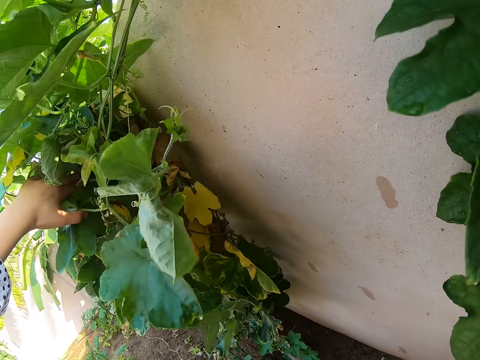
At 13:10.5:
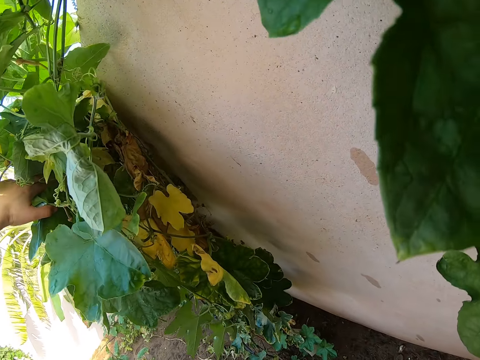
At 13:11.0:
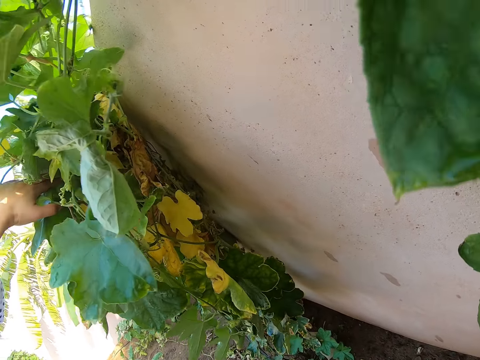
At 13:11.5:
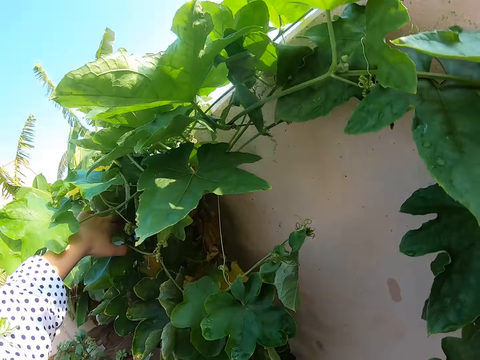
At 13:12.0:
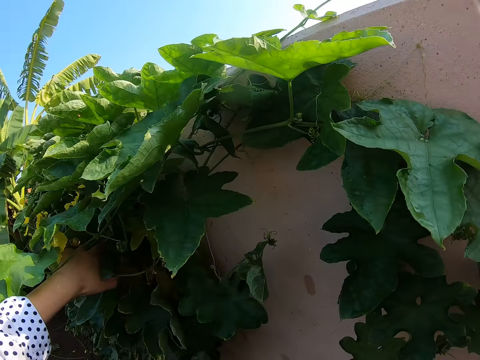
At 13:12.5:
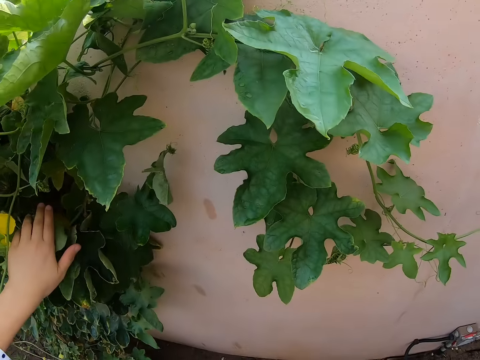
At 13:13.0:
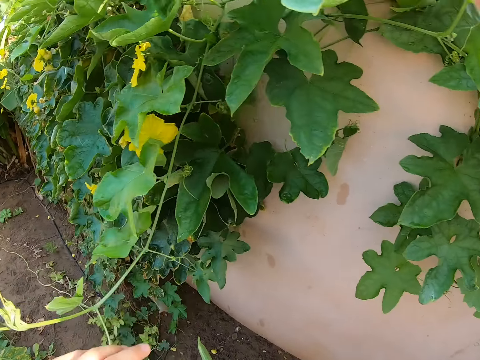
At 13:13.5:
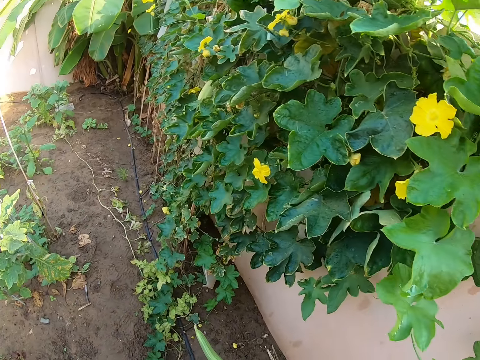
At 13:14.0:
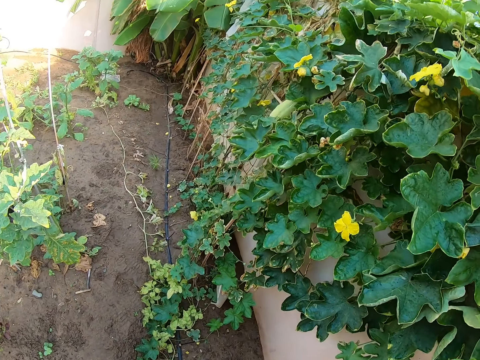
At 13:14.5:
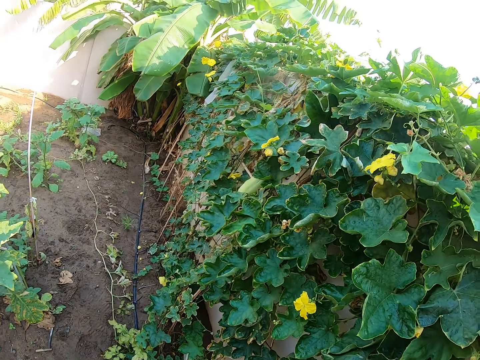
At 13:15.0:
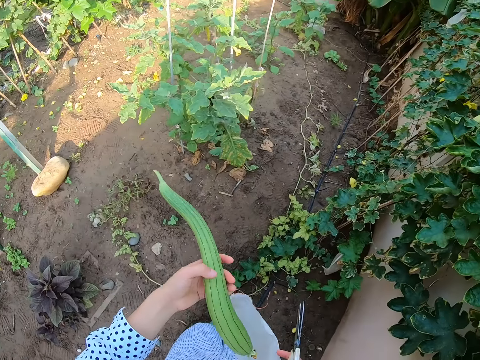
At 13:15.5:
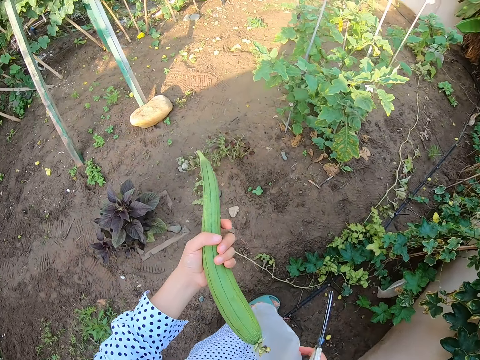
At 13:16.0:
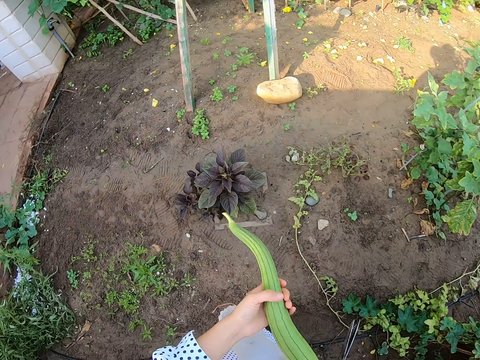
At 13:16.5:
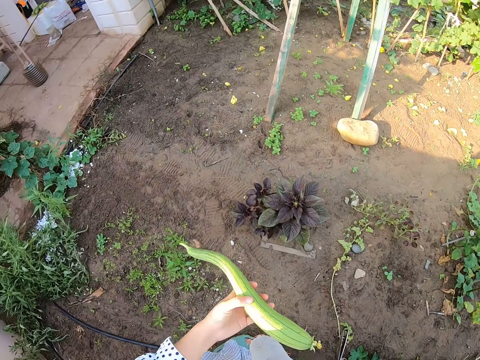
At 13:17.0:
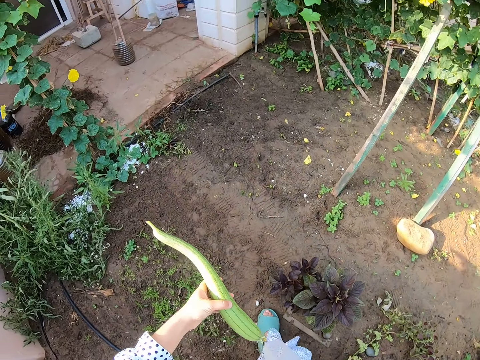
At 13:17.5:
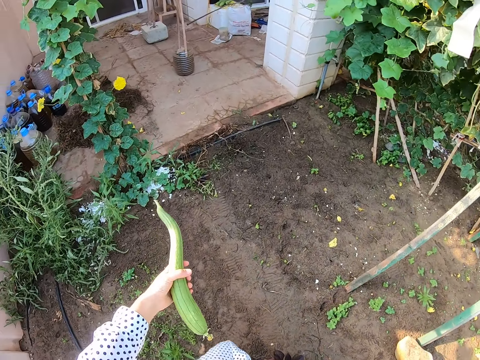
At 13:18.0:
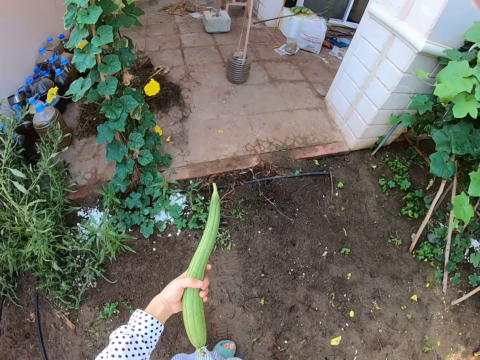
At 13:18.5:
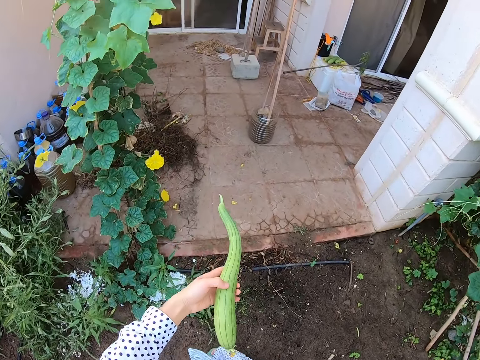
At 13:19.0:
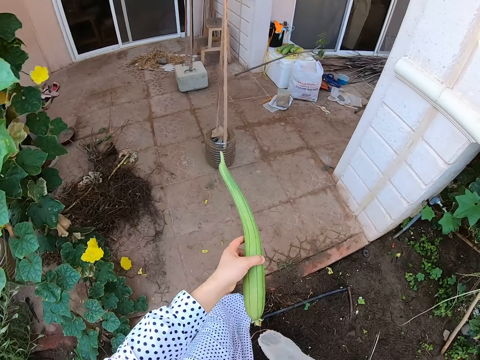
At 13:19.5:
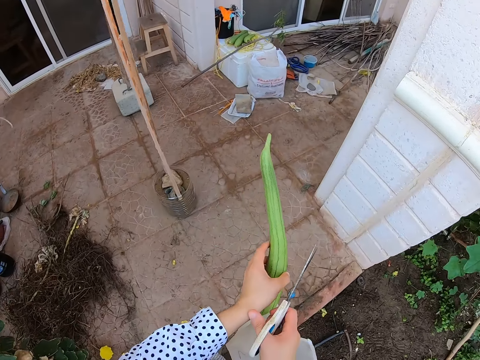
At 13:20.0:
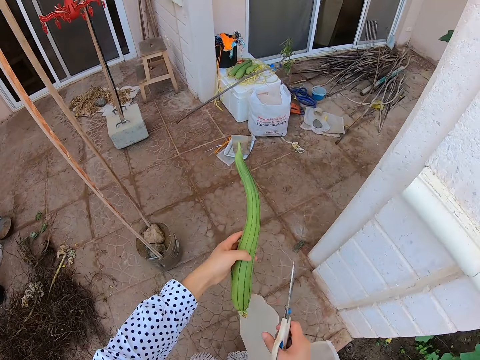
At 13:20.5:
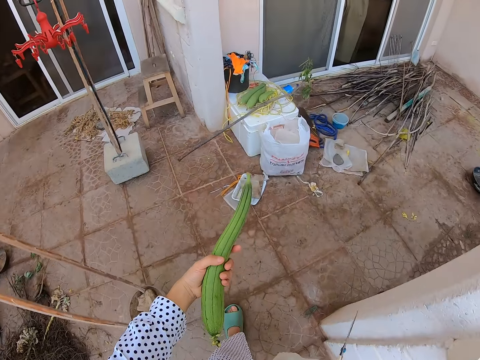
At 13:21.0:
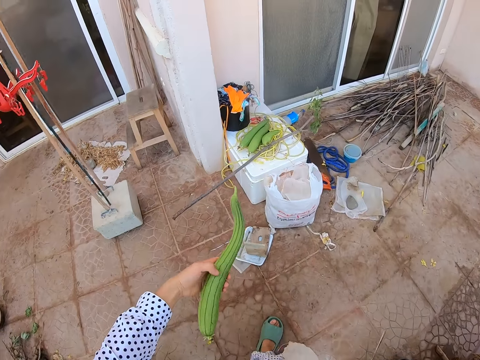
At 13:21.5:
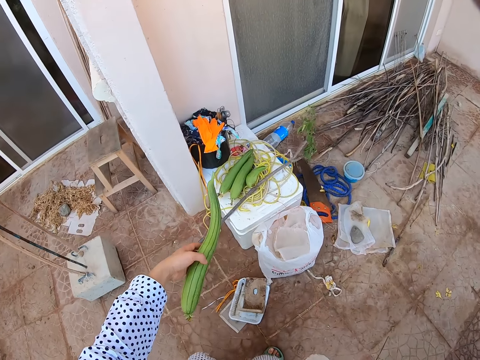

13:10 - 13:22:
The camera wearer holds a cucumber. They walk around.

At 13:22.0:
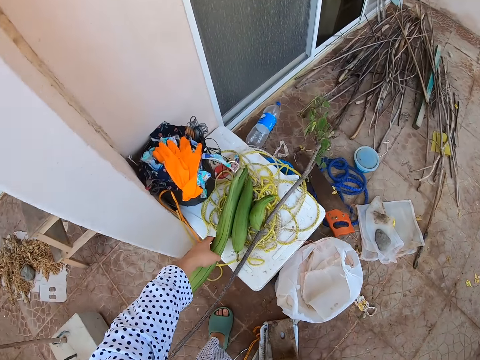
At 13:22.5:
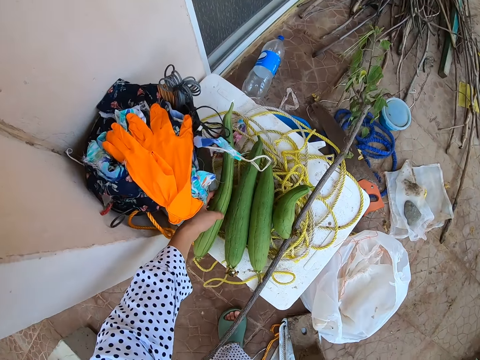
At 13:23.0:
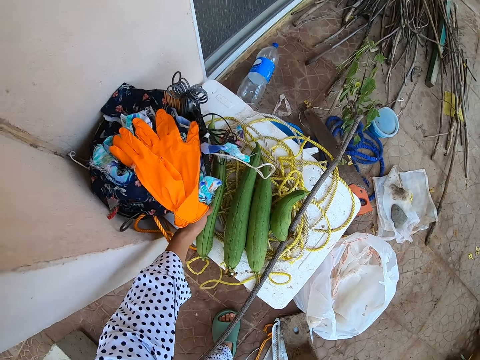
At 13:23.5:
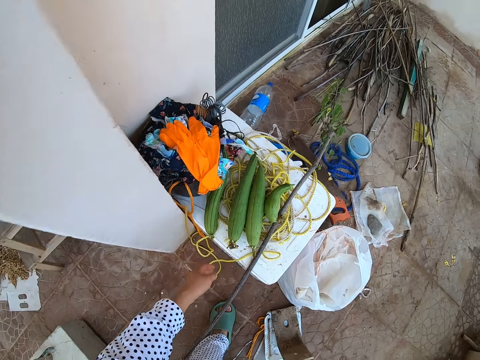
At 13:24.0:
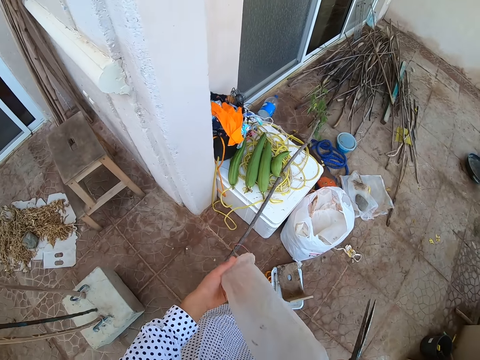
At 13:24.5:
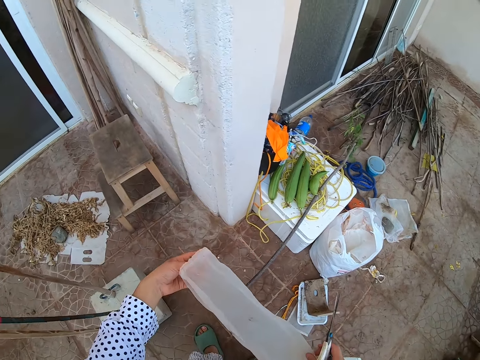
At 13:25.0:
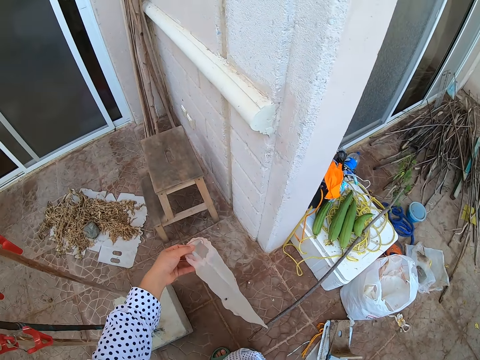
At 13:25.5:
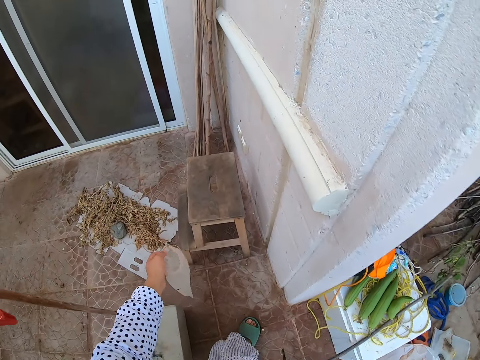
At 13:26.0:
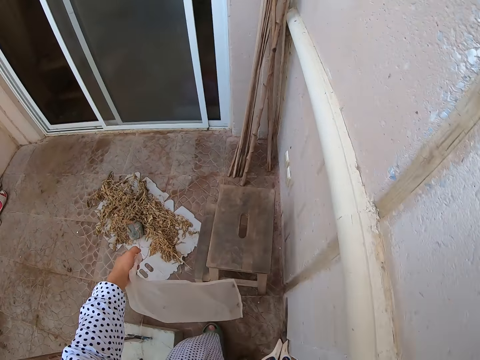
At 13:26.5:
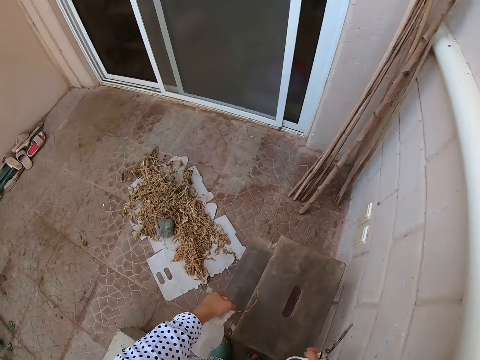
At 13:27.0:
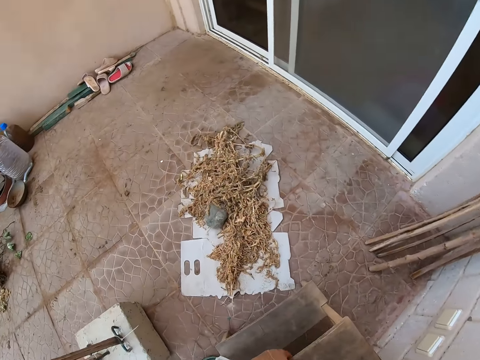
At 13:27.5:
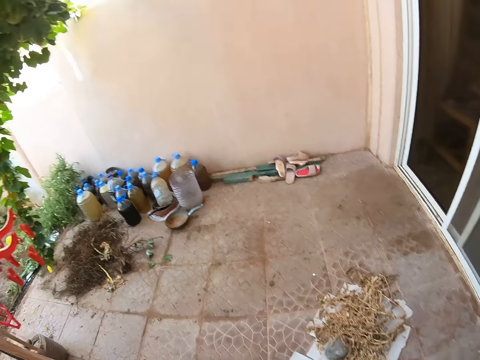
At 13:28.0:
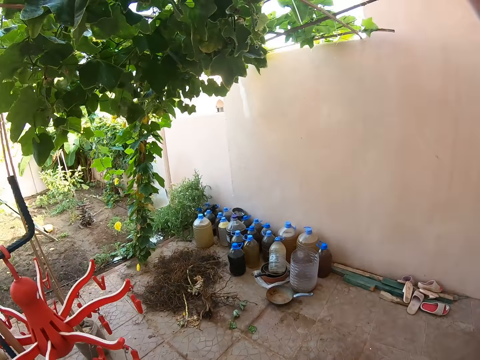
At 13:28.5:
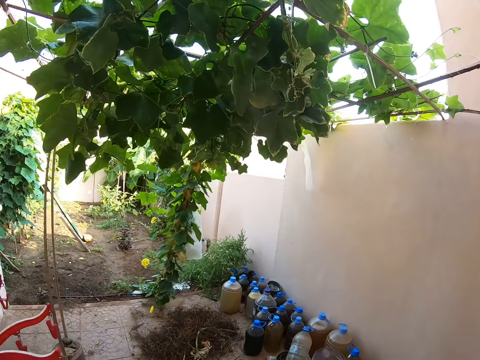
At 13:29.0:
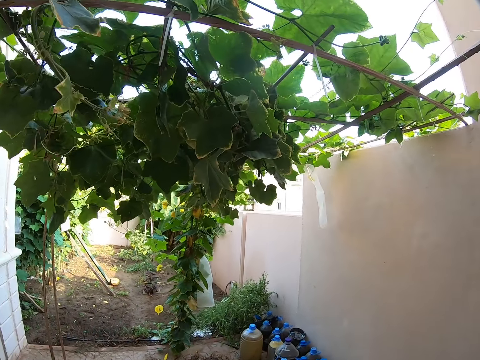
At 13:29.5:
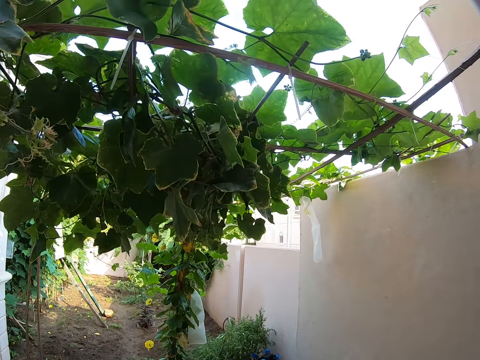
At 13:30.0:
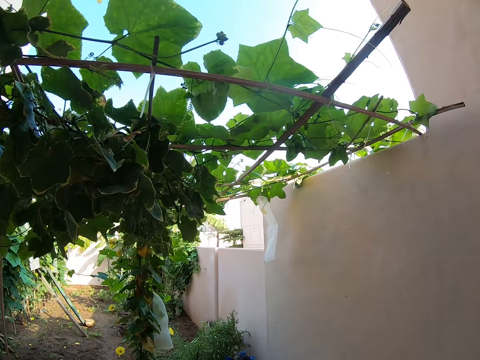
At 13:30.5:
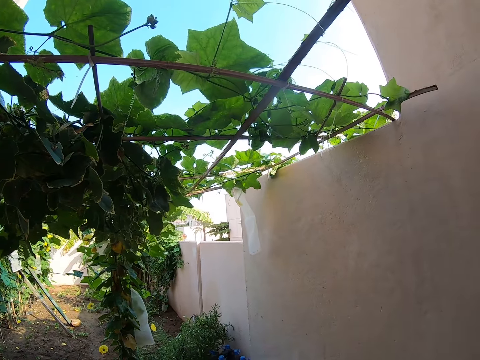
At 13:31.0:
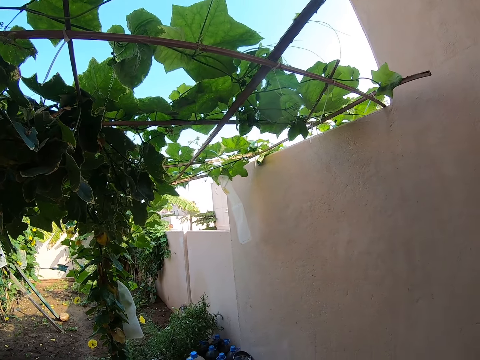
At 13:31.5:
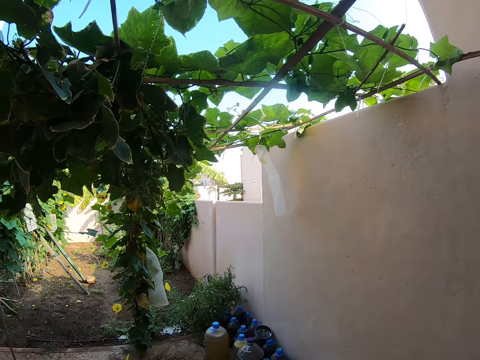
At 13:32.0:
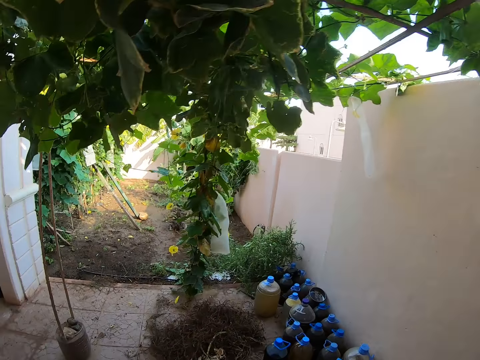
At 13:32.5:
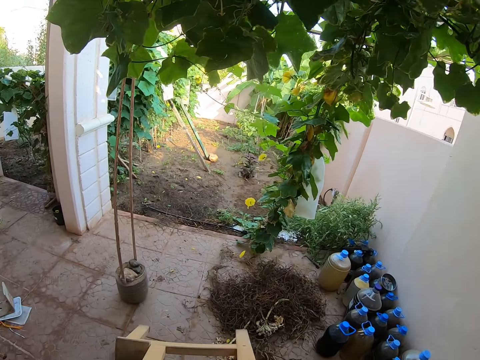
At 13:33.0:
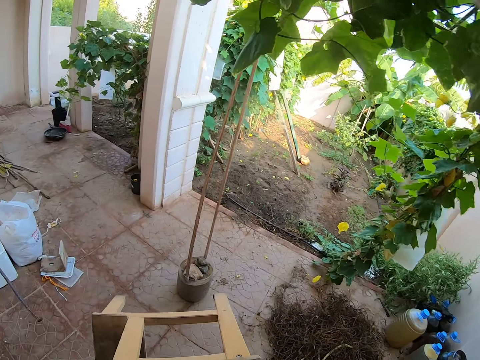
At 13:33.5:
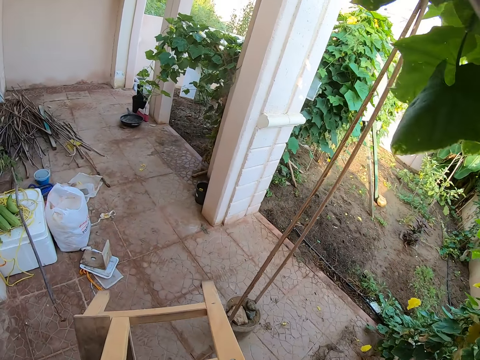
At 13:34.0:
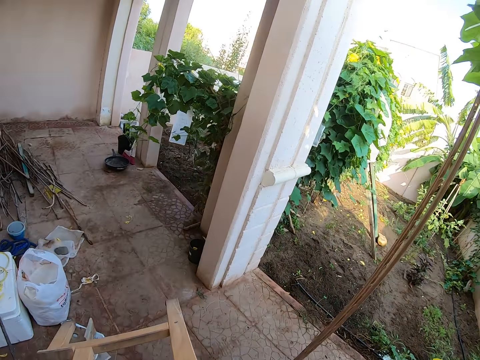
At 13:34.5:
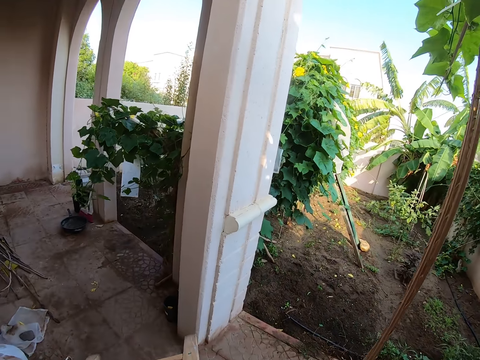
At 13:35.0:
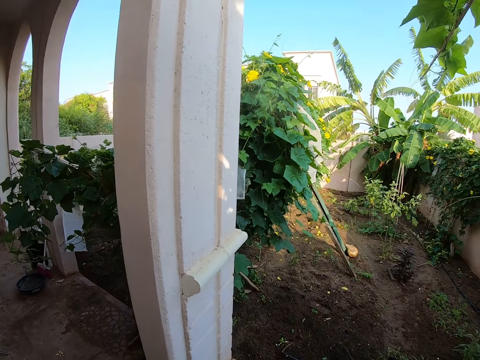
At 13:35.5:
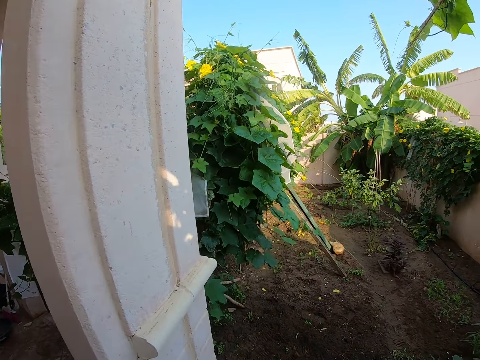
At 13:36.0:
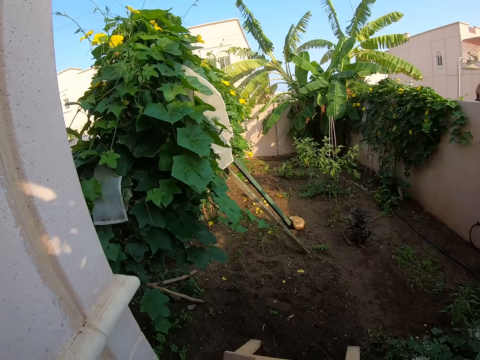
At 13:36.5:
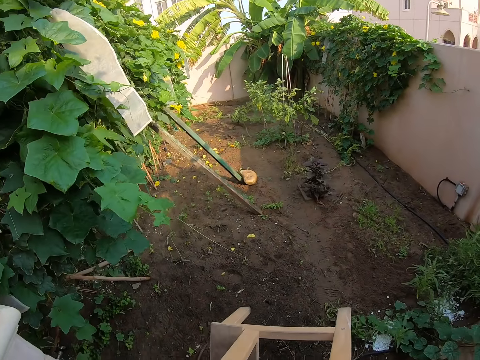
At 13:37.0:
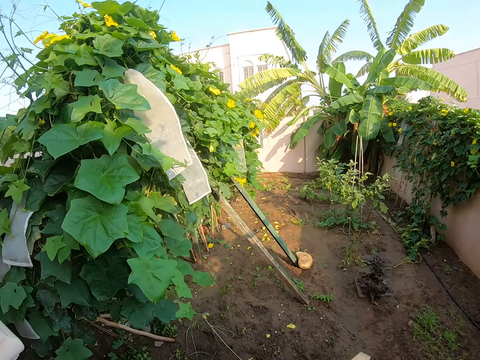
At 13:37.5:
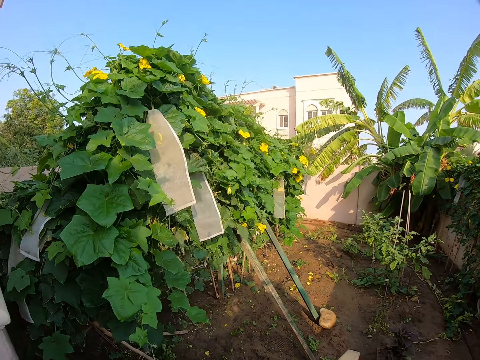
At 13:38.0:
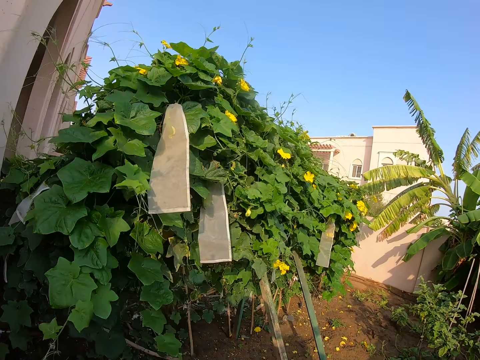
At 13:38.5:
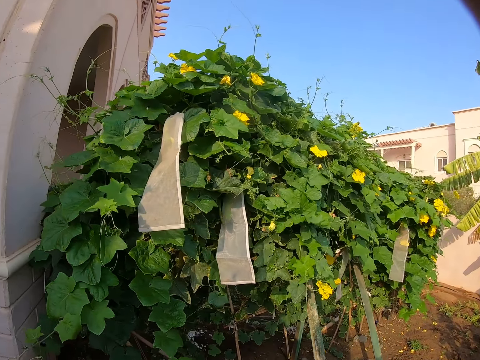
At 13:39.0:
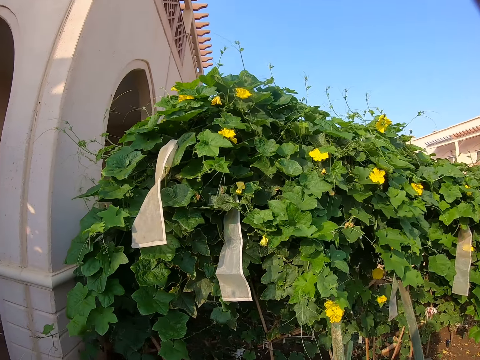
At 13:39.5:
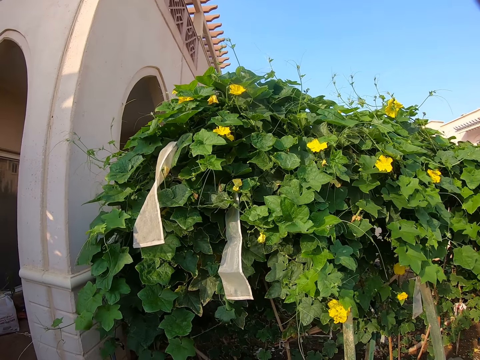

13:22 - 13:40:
The camera wearer puts a cucumber among others. They hold nylon. They take a stool. They look around. They carry the stool. They look around.
